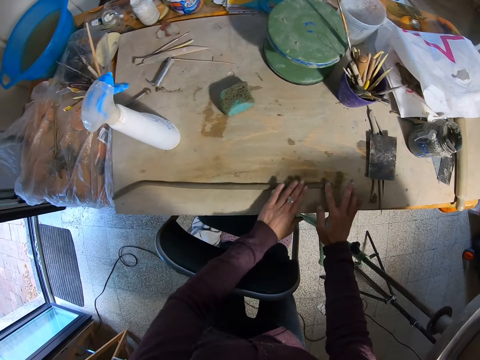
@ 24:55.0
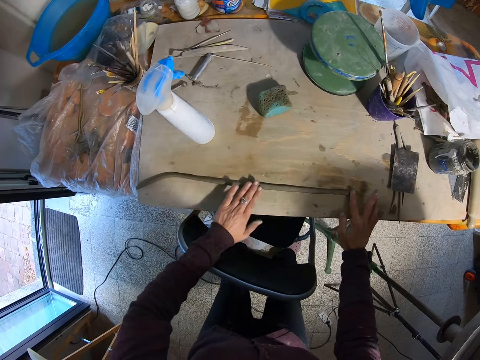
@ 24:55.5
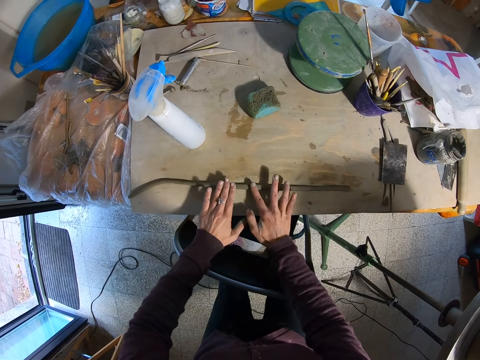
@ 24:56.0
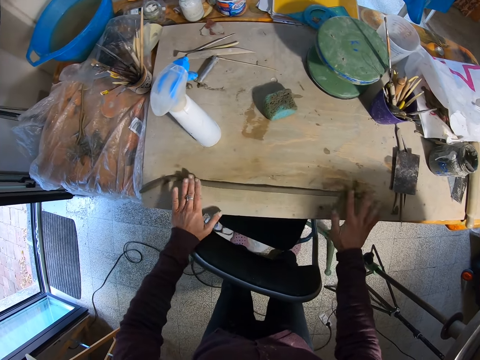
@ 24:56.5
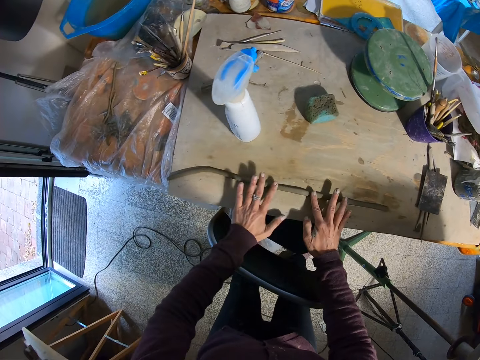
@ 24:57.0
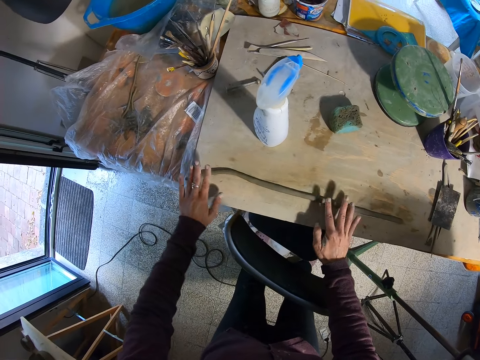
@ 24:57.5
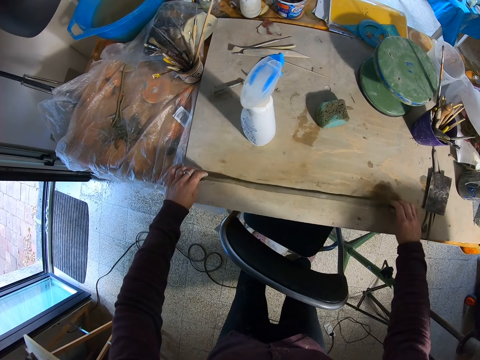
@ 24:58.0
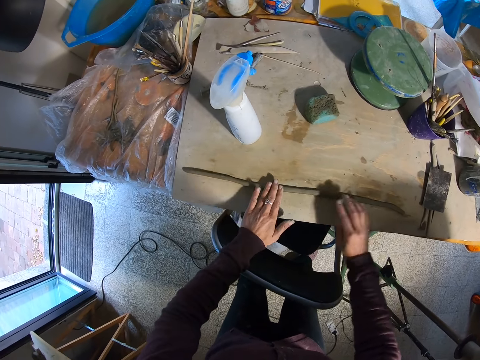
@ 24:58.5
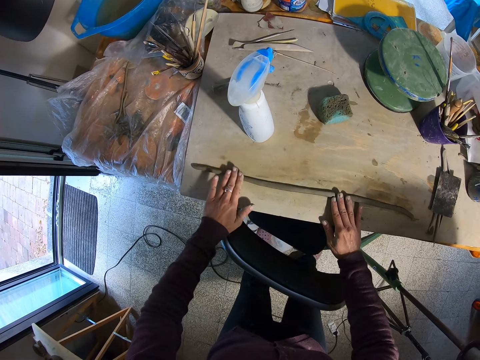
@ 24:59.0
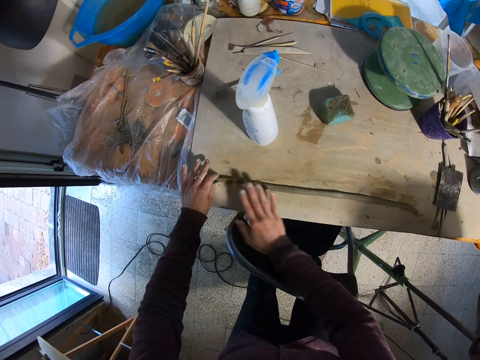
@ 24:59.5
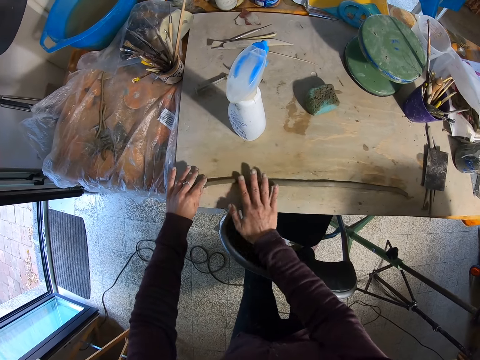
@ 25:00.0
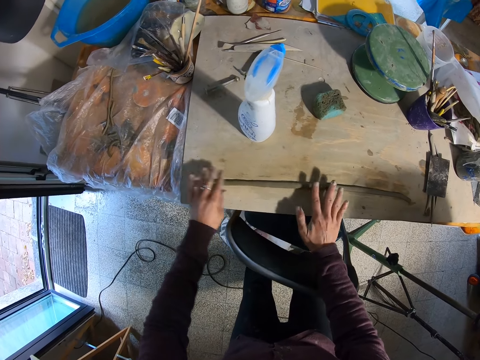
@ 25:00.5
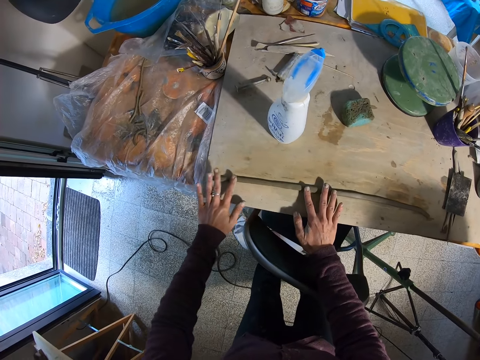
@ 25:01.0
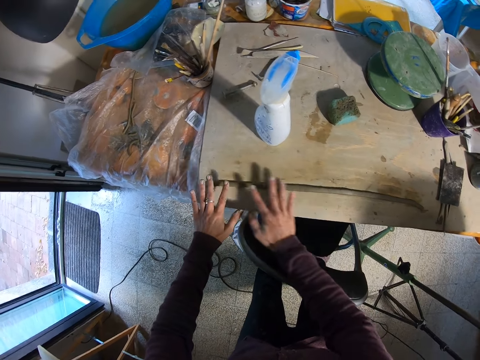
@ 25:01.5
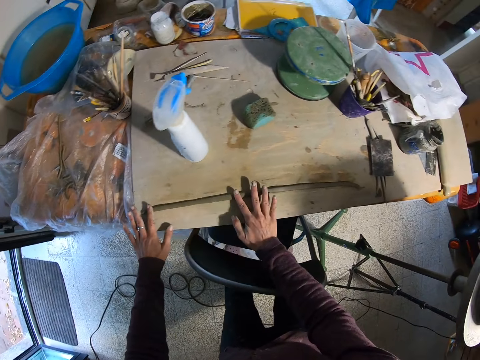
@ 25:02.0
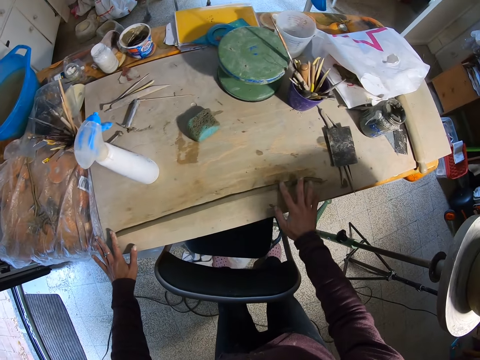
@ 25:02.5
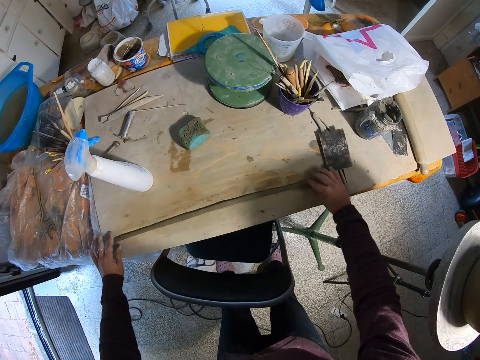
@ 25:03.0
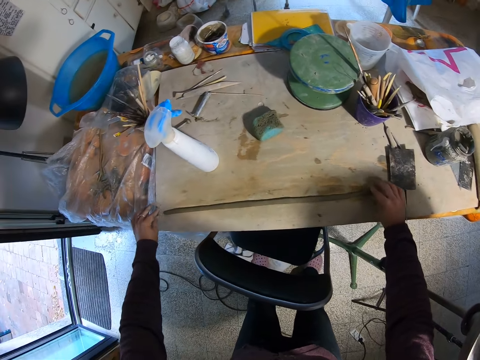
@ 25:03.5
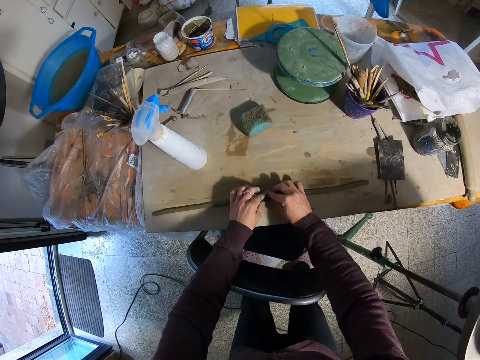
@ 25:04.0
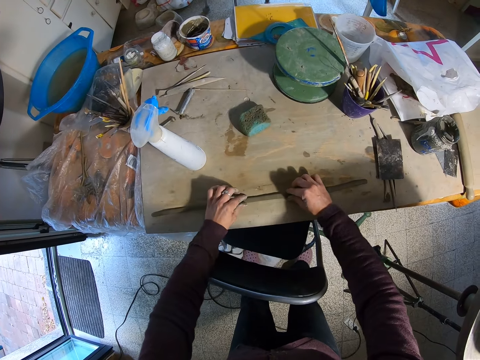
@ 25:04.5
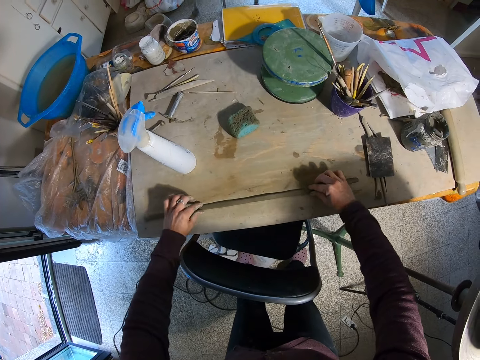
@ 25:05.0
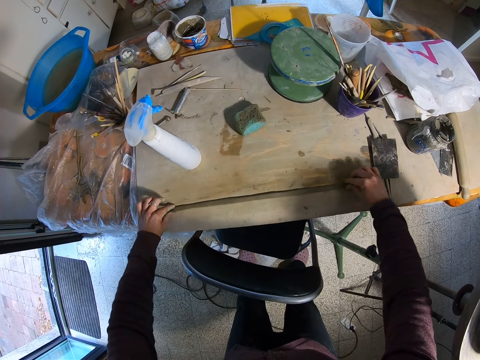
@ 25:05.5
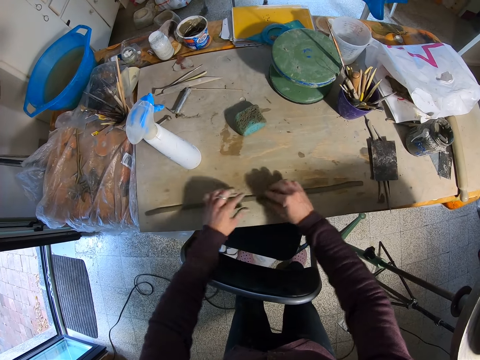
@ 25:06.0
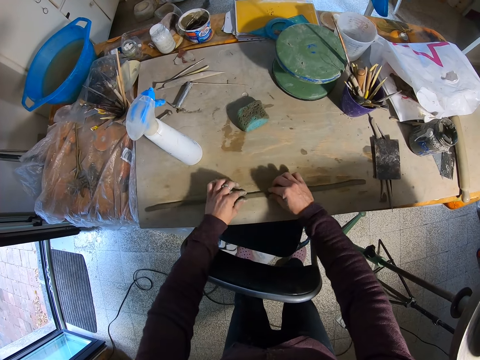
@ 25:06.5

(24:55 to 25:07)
The camera wearer moves the clay mold on the table with both hands. She straightens the clay mold on the table with both hands. She moves the pottery material. She levels the pottery material.

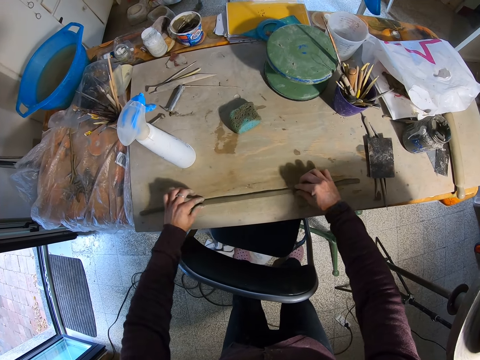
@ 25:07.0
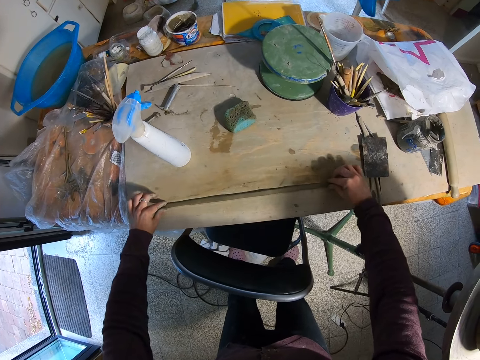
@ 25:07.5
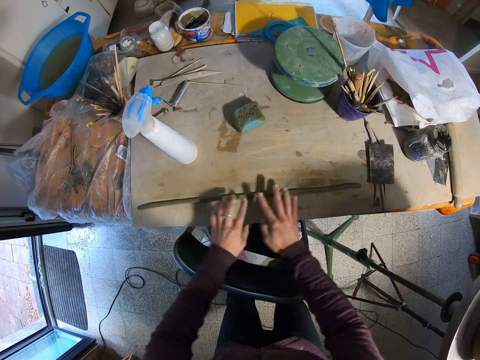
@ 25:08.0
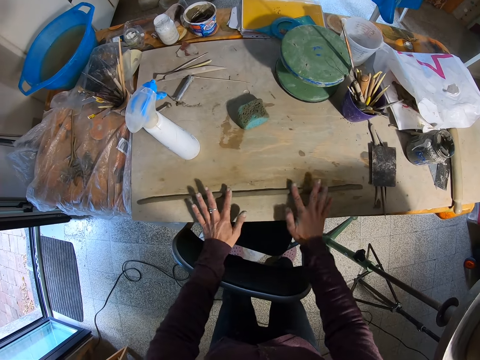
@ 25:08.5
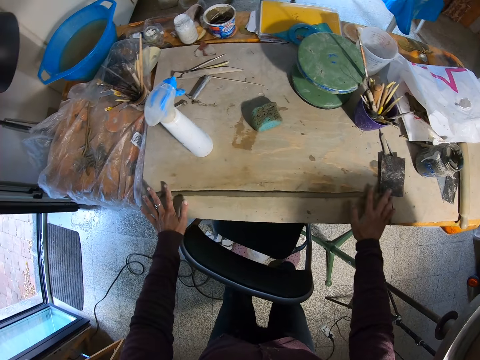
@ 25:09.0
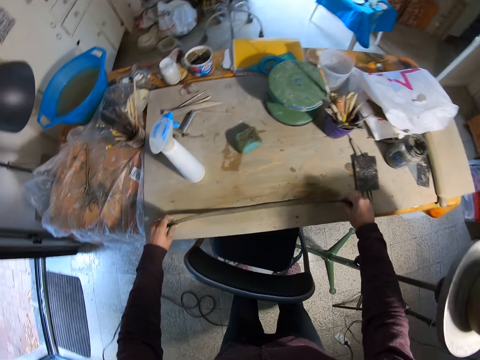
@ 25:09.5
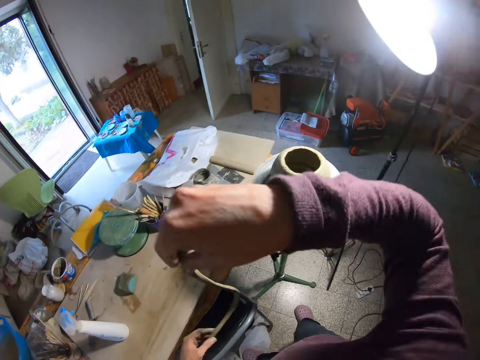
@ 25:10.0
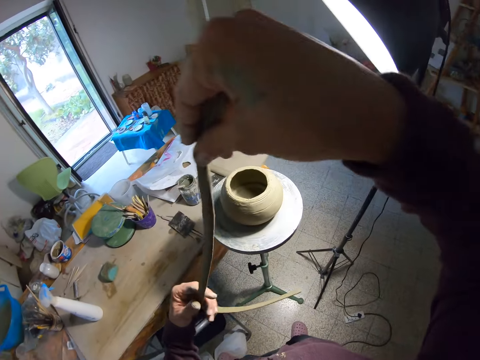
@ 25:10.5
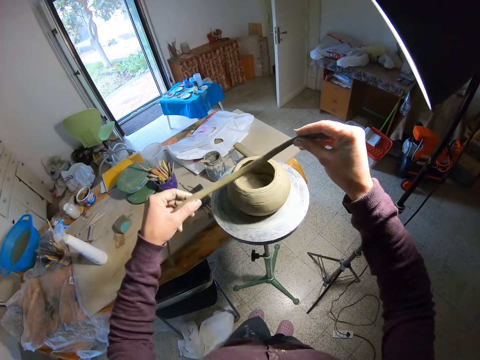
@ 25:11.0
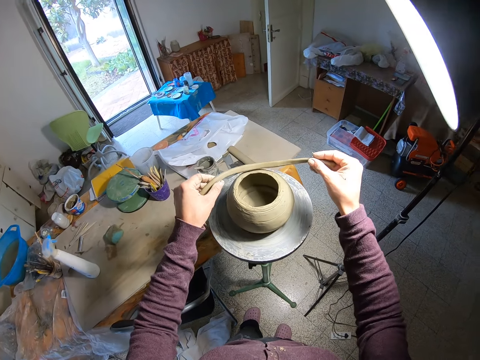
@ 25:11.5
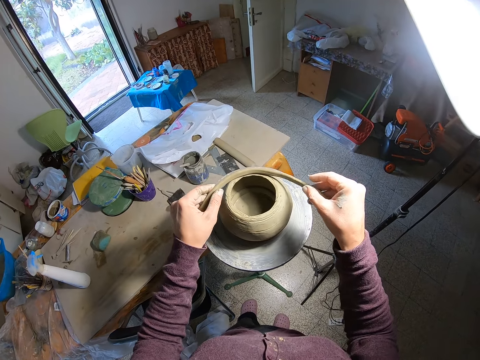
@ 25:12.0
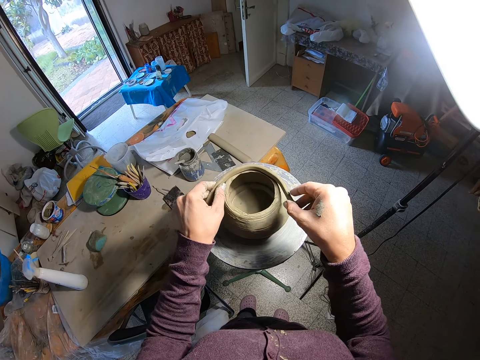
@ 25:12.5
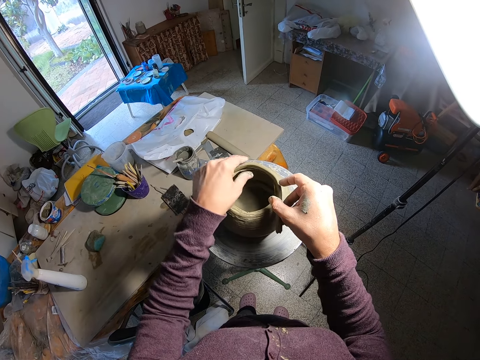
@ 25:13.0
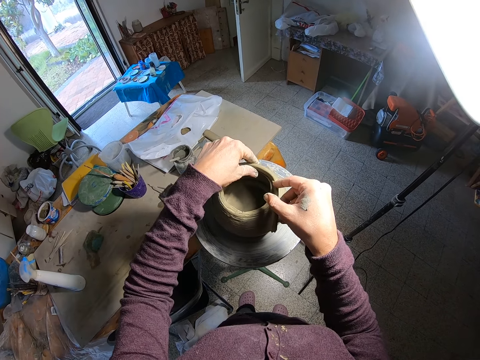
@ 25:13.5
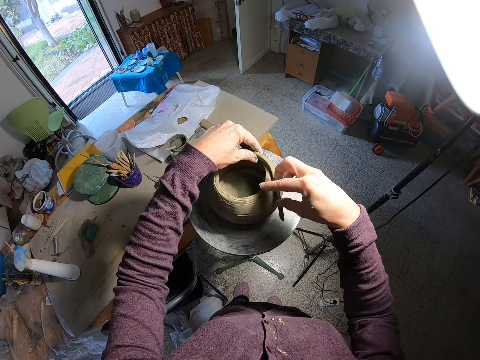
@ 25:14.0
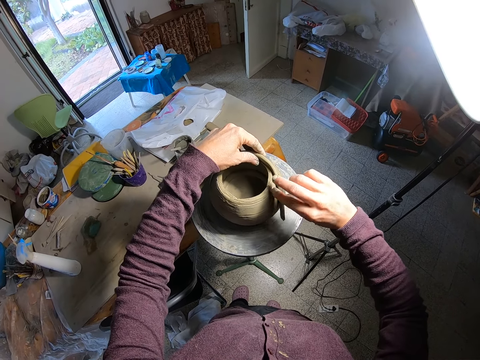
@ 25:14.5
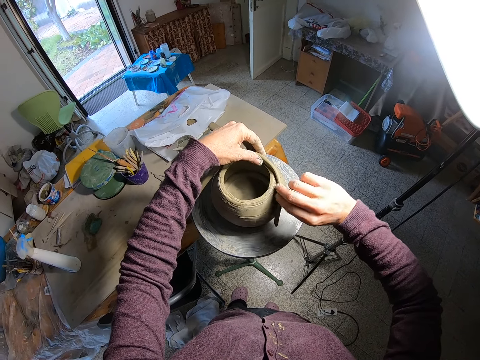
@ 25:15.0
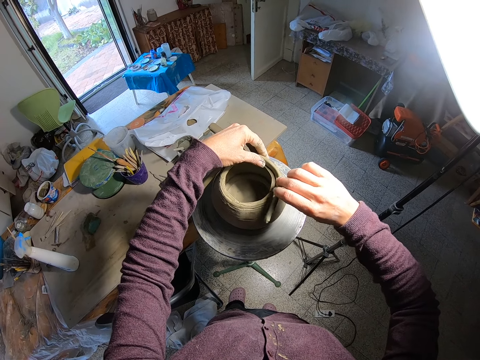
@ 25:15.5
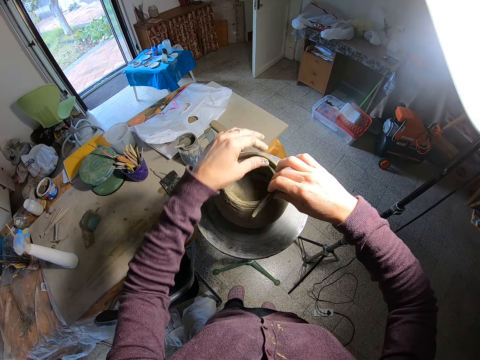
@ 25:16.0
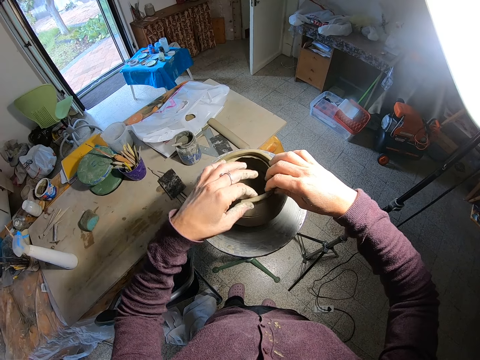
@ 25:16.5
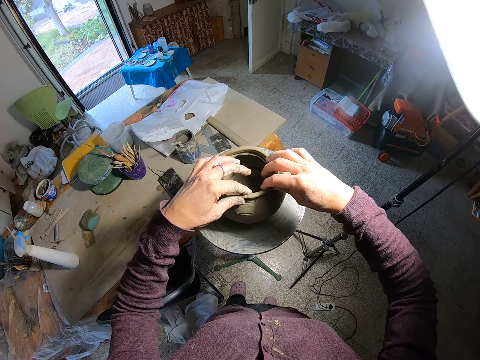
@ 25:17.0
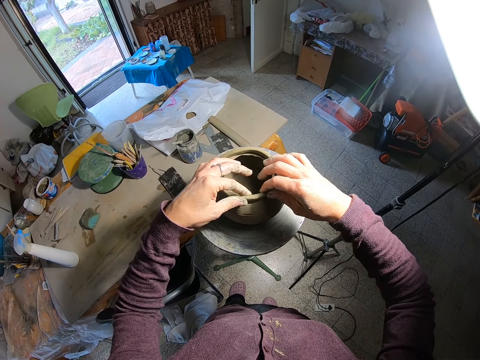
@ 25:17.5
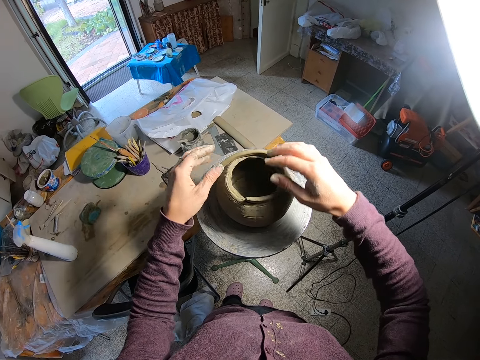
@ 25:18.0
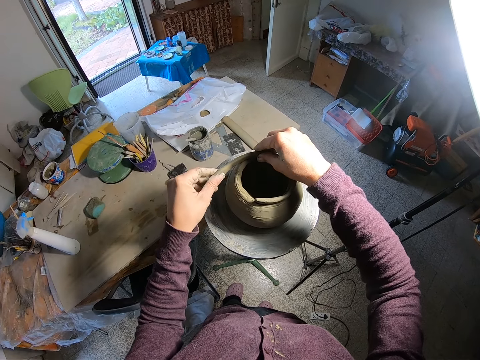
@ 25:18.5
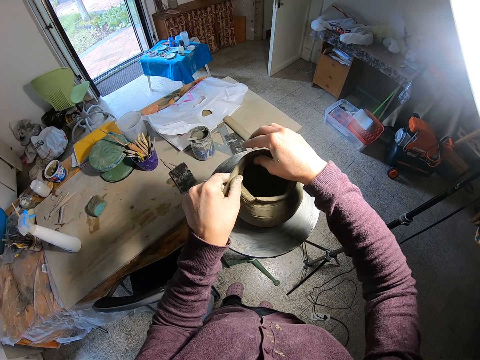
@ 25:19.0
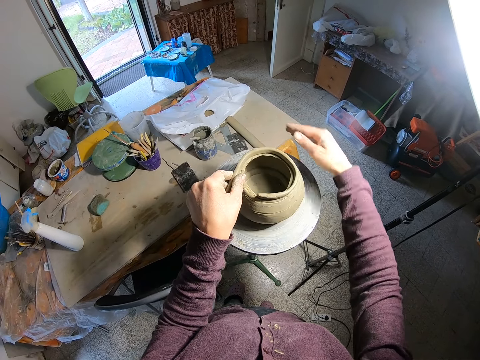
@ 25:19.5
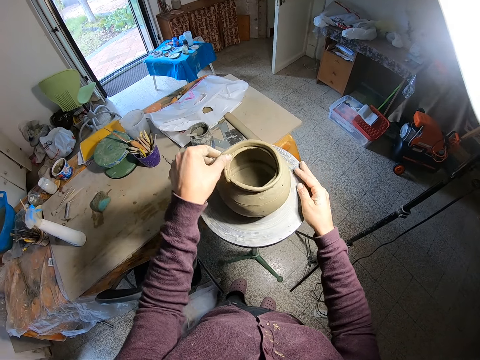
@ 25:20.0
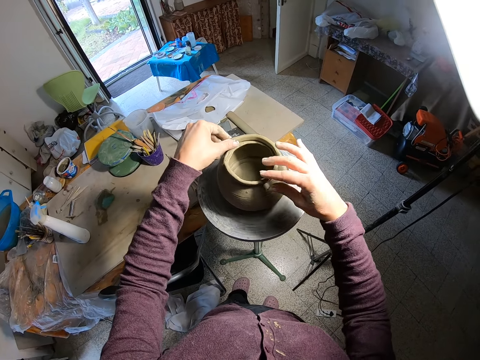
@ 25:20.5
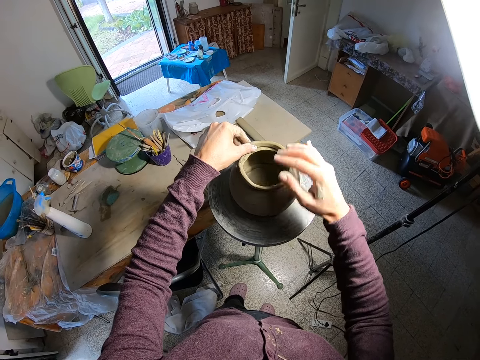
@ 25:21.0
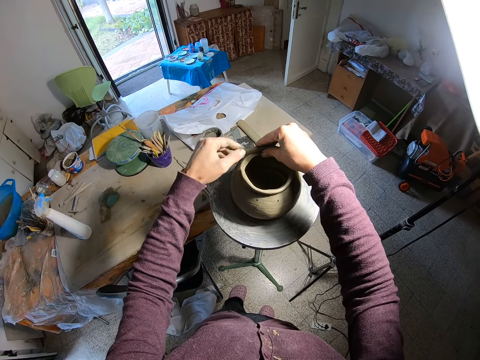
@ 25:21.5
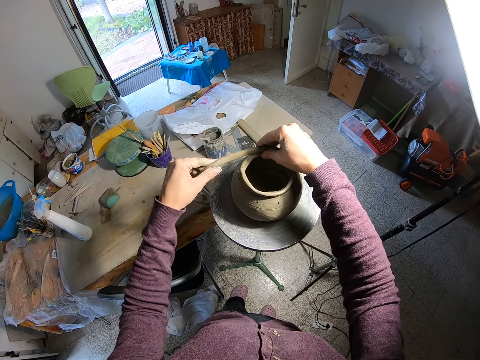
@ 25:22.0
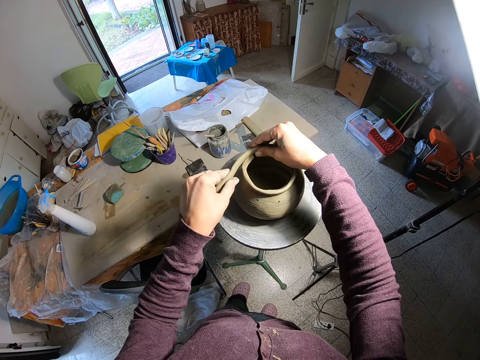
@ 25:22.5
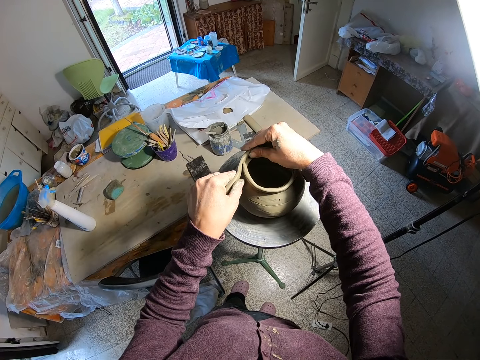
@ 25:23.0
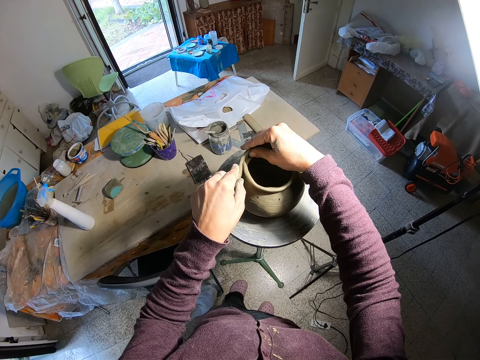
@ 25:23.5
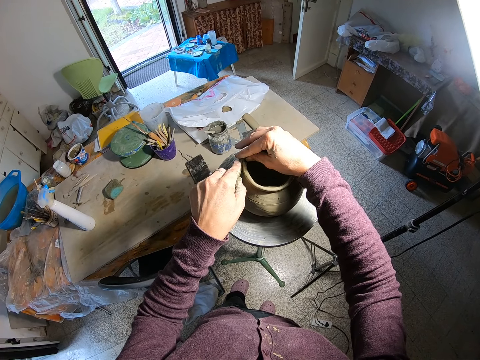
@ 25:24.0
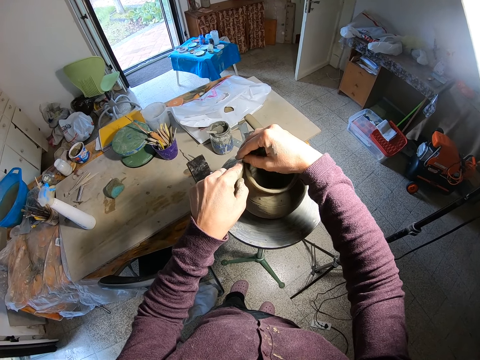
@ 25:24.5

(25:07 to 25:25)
The camera wearer picks the clay mold from the table with both hands. She turns the pottery material. She places the pottery material on the item. She taps the top of the clay mold on the pottery wheel with the clay mold in both hands. She curves the pottery material. She turns the pottery wheel with her right hand. She fixes the pottery material on the item. She taps the top of the clay mold on the pottery wheel with the clay mold in both hands.
